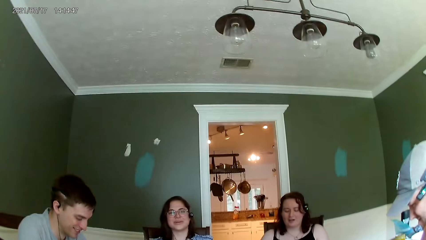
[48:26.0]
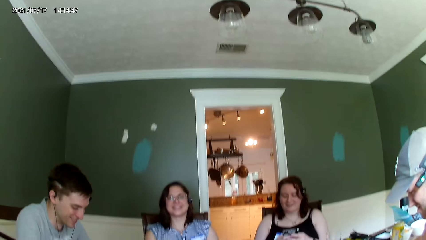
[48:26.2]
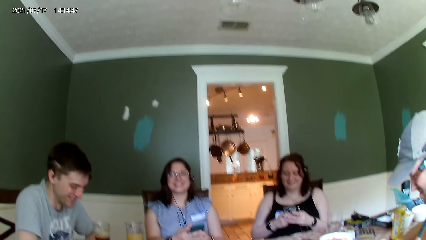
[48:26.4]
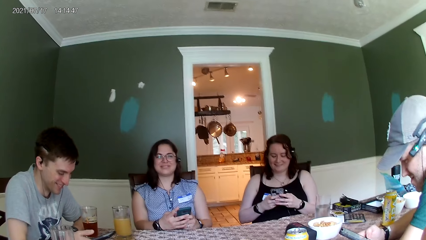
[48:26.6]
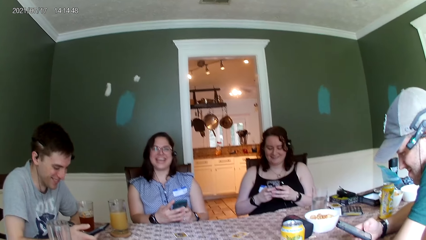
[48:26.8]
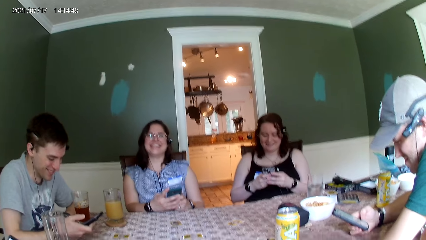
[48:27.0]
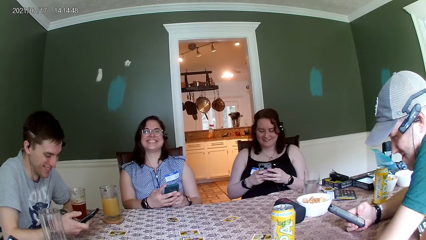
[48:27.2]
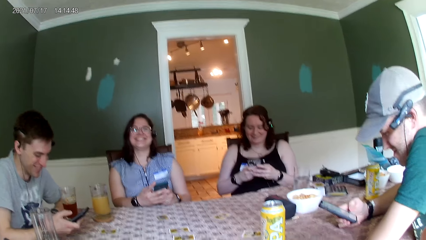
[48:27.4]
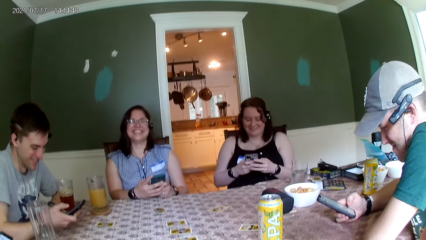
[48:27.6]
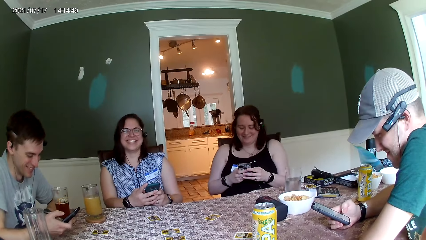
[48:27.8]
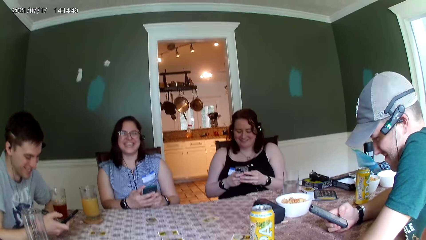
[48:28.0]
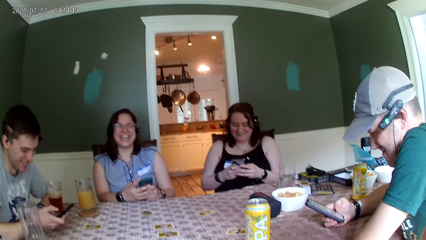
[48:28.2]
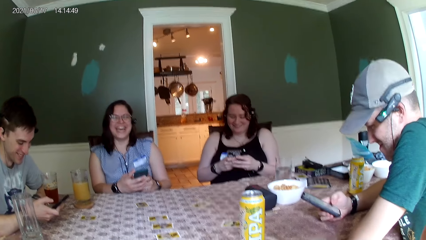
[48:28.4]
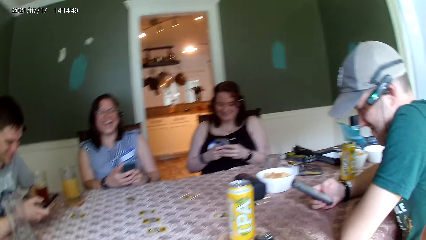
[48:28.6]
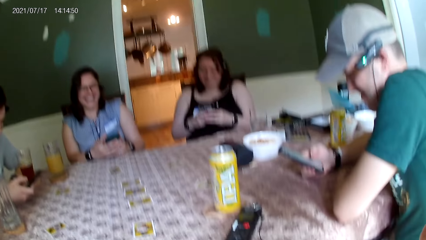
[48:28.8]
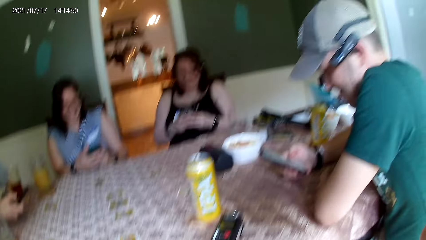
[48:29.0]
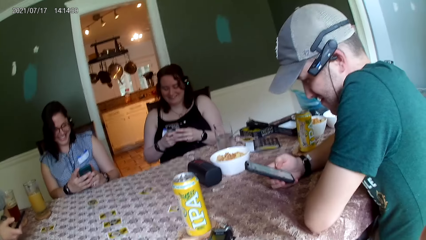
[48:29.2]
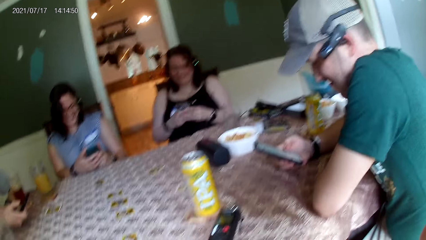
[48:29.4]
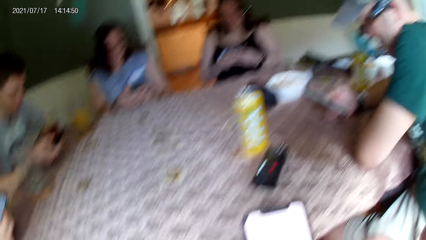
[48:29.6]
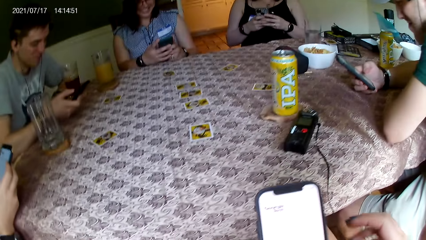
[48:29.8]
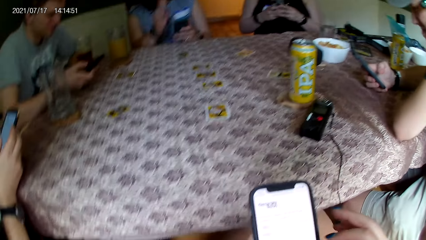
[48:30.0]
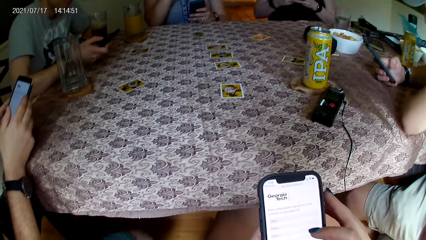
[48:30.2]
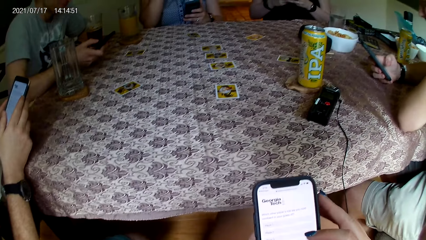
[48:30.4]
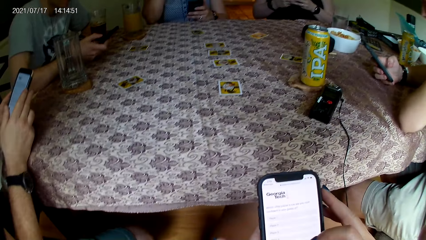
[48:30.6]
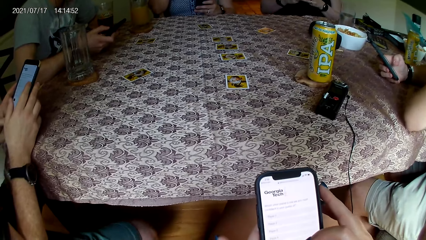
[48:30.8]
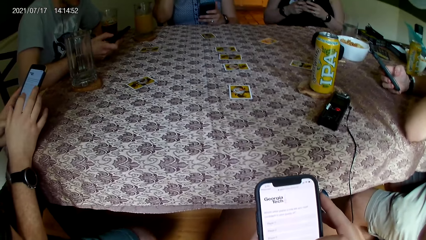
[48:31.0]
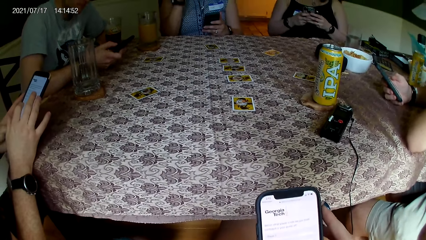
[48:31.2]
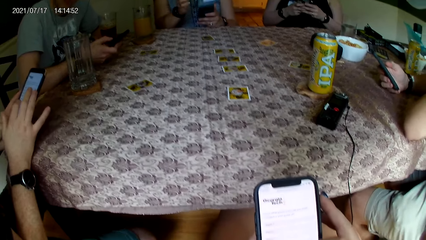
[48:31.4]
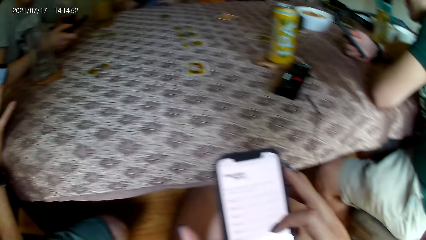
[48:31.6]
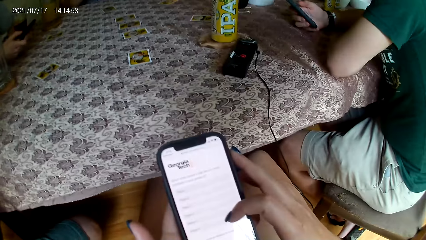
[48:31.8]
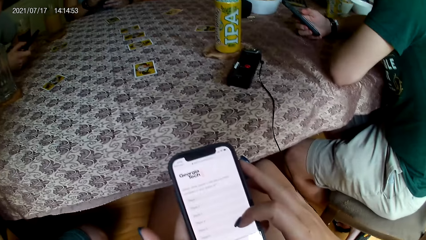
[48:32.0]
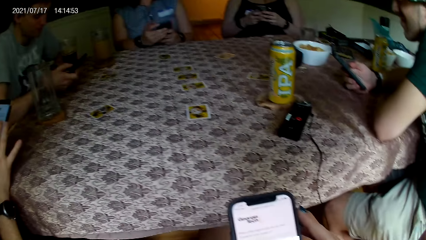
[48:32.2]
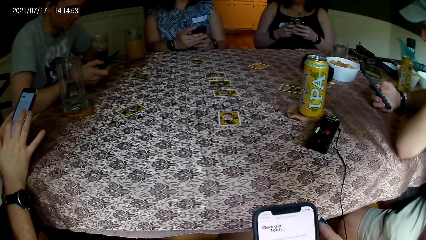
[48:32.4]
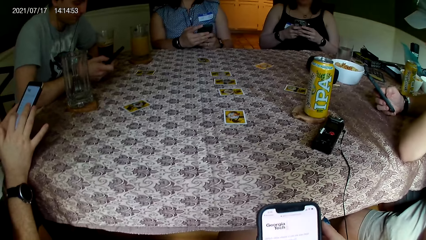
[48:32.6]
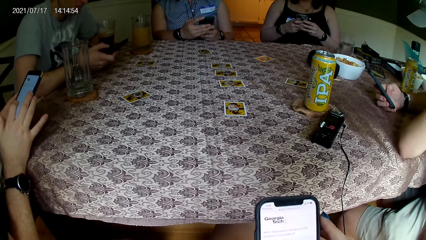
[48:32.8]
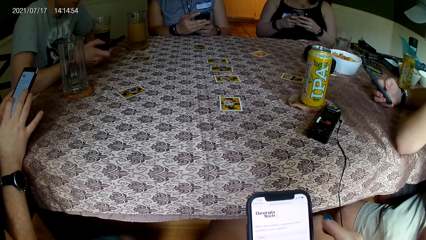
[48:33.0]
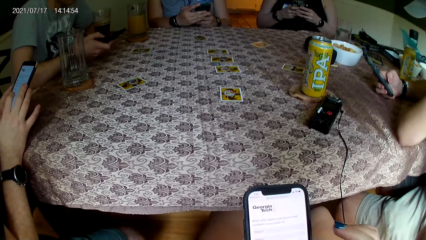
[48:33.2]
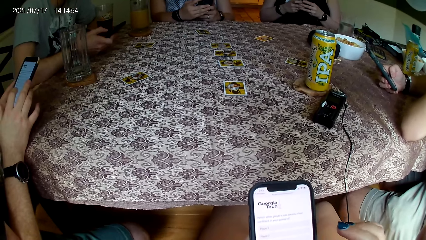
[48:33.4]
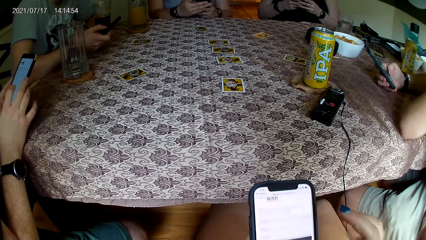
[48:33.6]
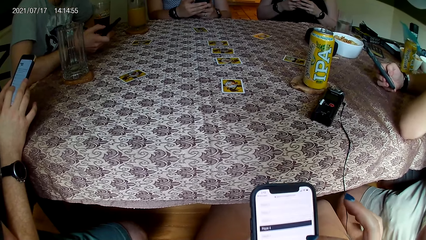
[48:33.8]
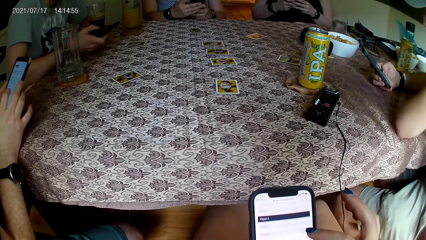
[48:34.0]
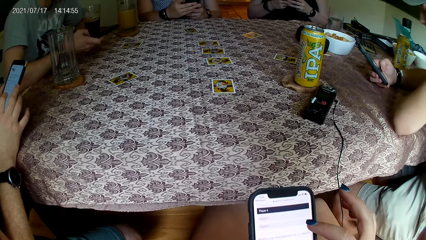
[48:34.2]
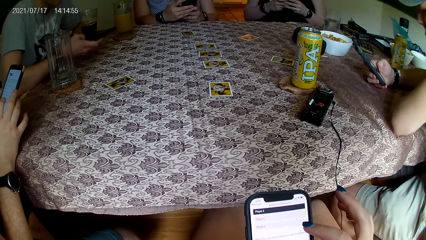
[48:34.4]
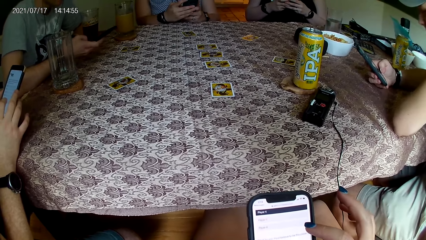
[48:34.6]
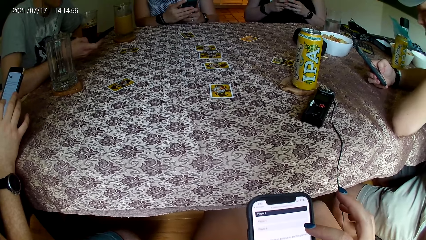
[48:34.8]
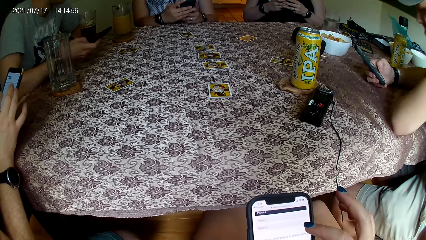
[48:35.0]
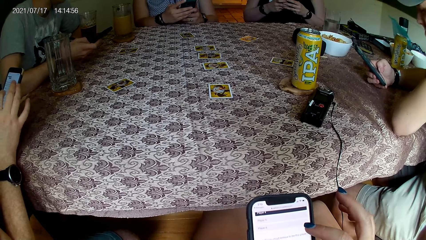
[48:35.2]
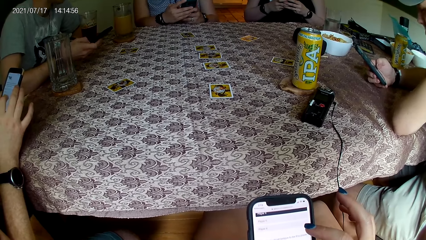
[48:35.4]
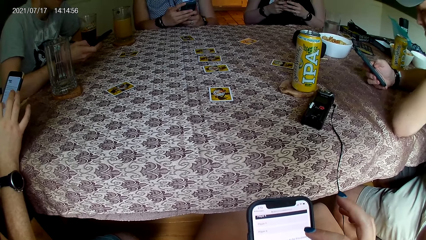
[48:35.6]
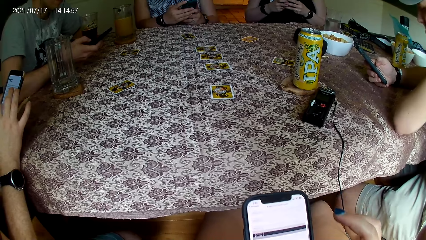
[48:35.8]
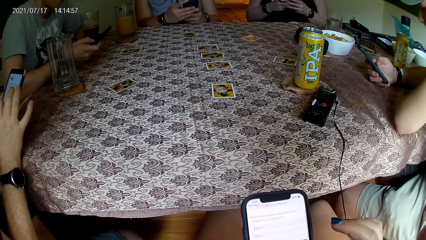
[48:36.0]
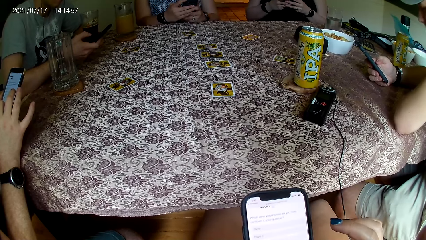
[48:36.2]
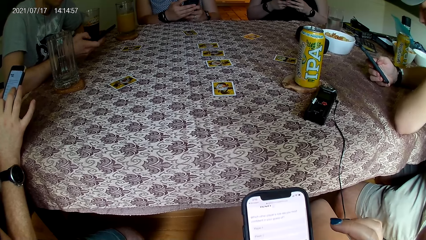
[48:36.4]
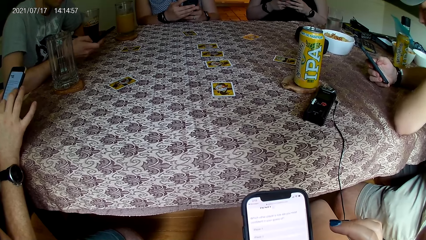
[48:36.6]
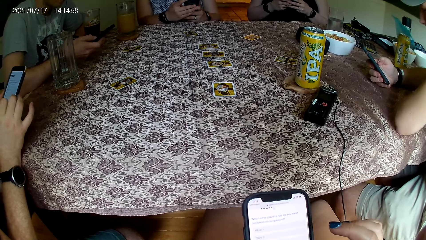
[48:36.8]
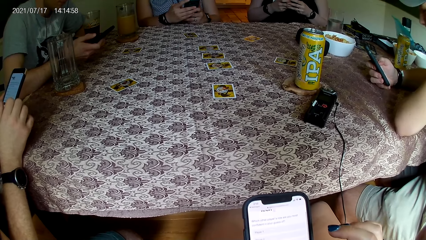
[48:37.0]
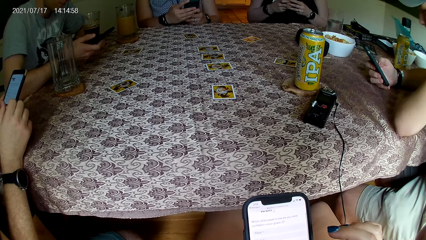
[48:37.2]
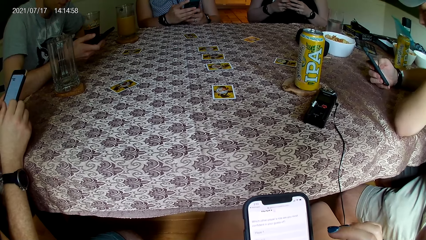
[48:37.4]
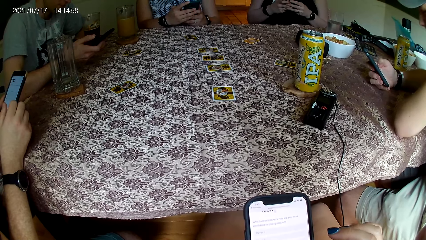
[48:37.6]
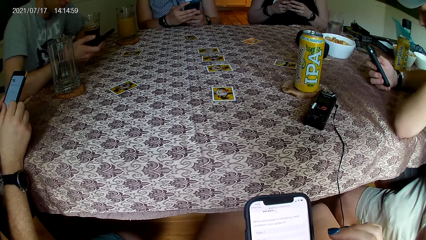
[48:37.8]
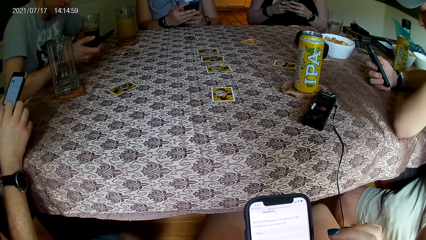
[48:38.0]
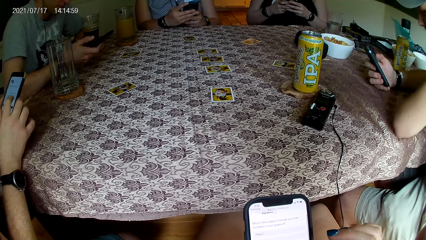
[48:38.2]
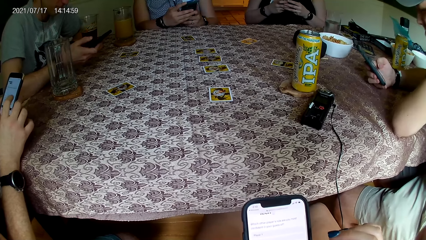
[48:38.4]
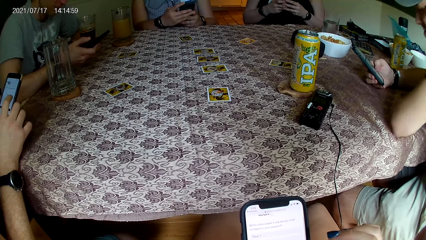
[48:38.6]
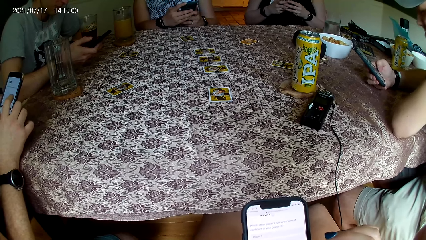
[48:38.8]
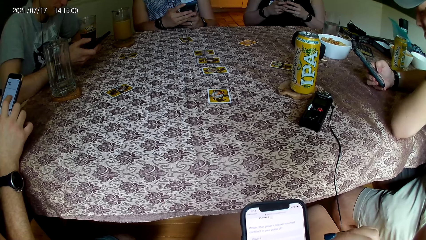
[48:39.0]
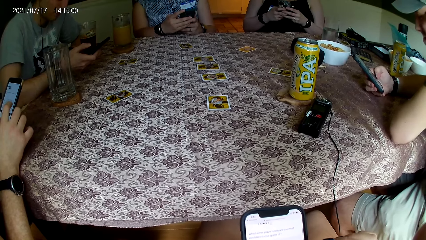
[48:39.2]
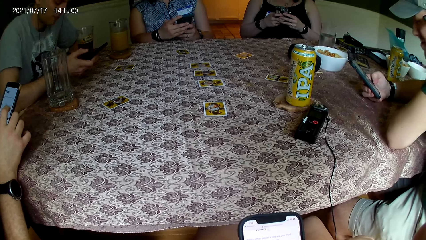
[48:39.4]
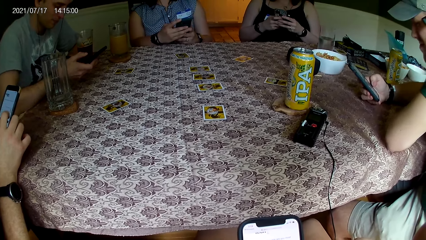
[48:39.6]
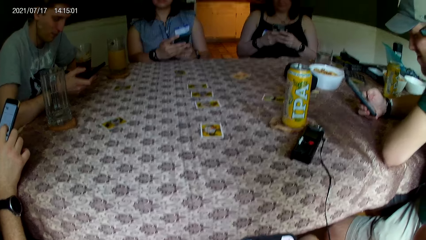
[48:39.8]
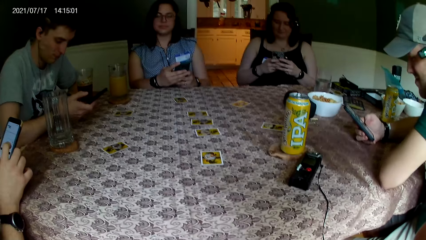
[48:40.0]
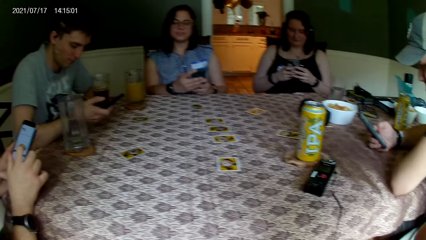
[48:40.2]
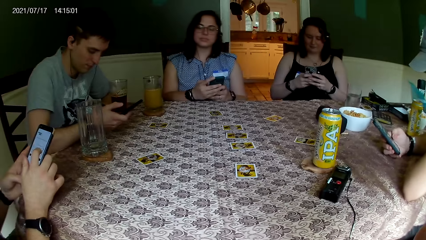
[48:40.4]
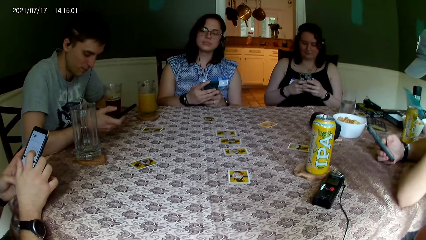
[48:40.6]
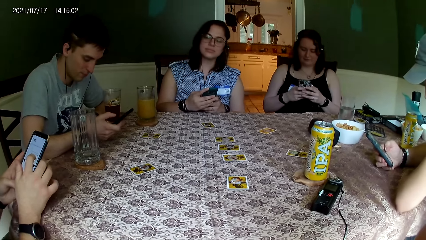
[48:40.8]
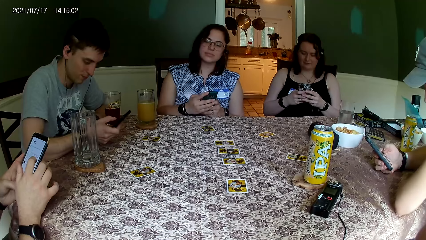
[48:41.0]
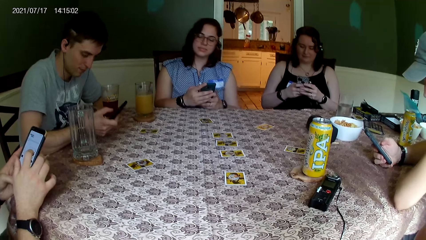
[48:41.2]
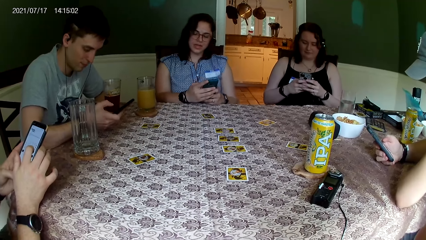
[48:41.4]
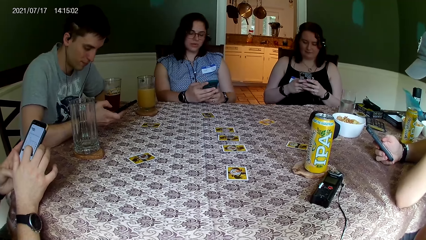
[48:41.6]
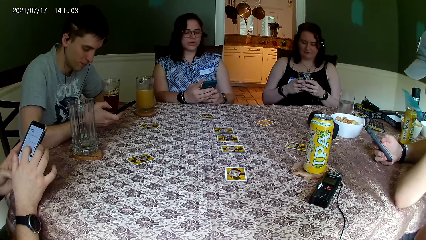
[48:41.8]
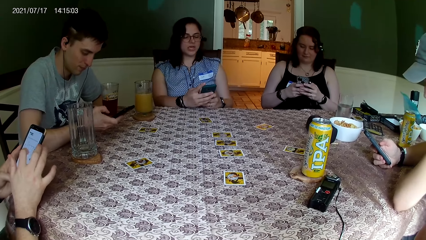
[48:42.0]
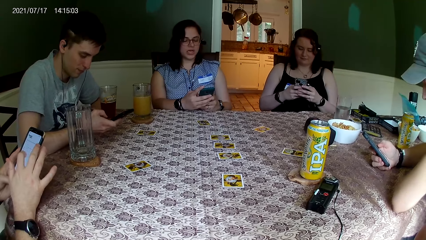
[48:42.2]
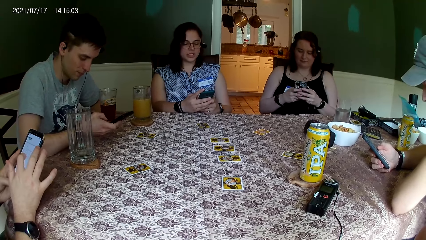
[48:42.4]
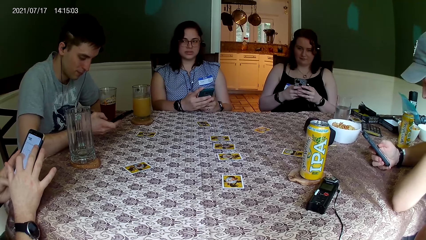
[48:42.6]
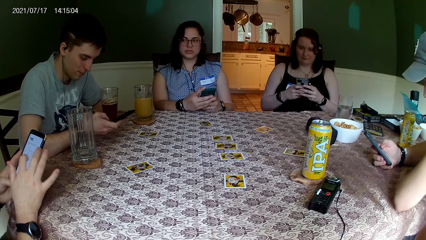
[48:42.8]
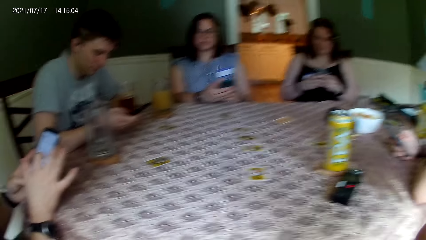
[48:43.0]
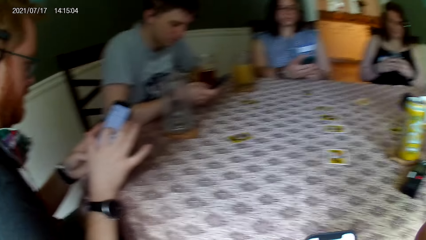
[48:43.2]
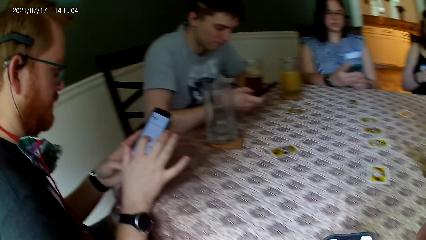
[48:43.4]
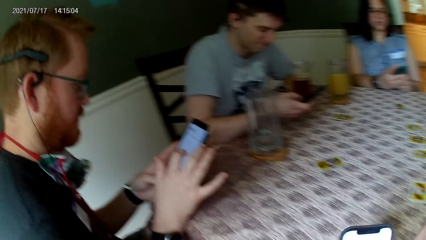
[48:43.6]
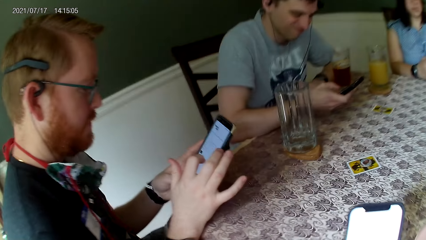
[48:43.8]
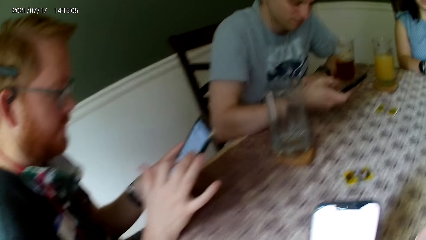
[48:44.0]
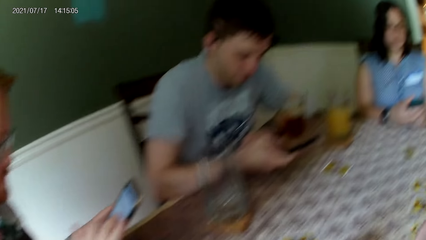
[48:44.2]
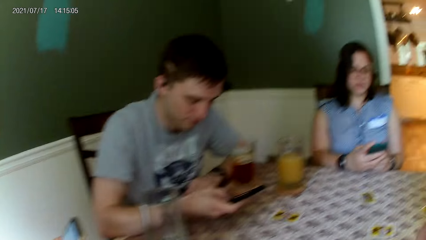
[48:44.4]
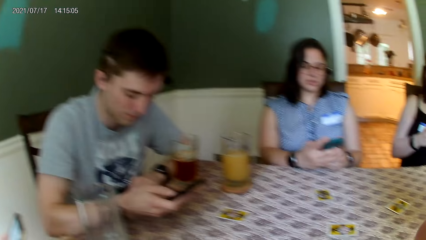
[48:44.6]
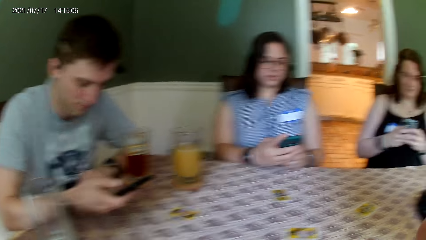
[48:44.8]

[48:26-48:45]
The man speaks to the group of people at the table.
